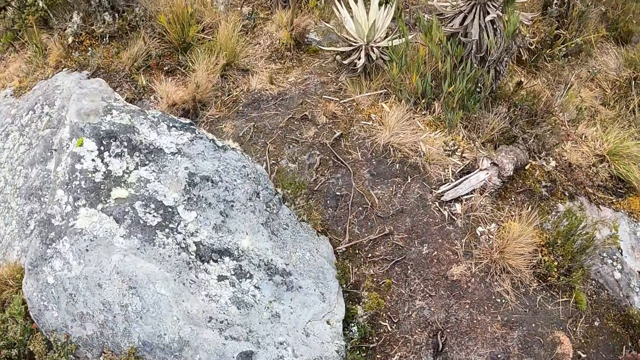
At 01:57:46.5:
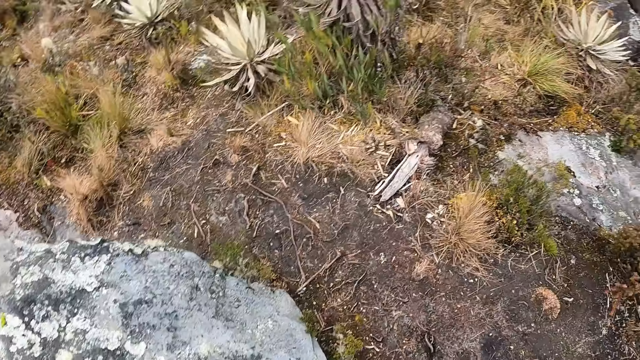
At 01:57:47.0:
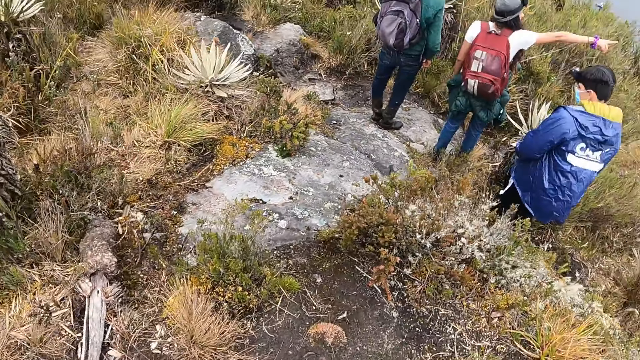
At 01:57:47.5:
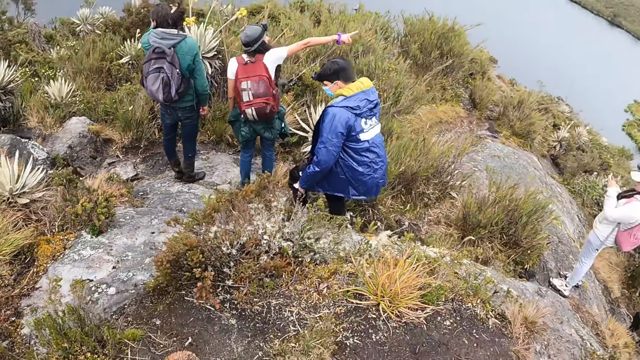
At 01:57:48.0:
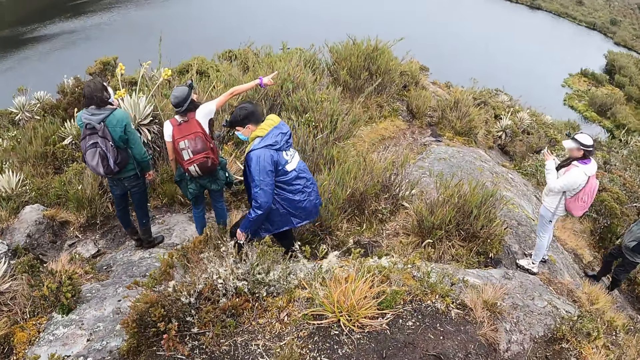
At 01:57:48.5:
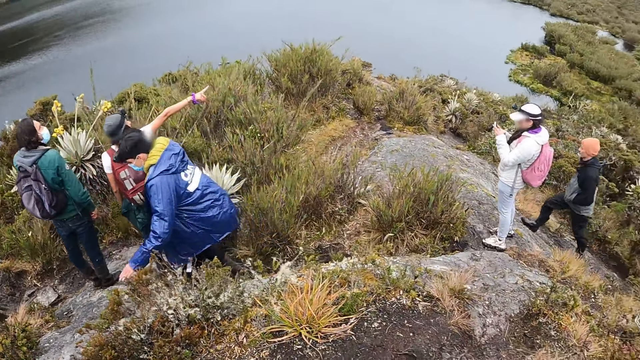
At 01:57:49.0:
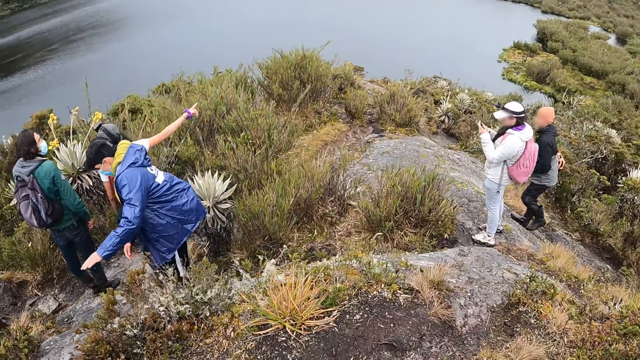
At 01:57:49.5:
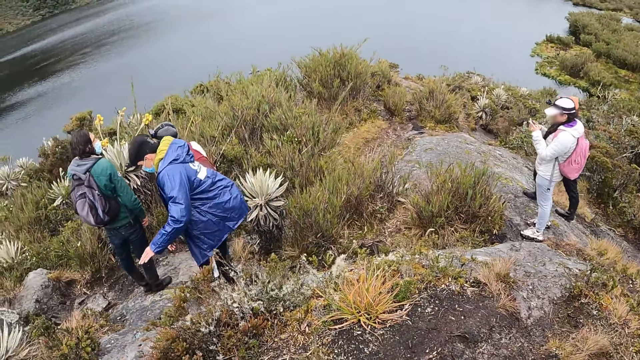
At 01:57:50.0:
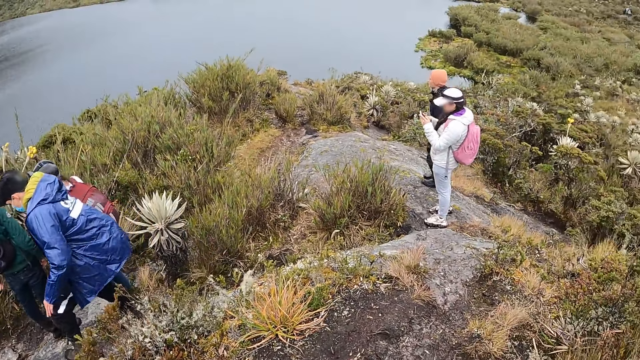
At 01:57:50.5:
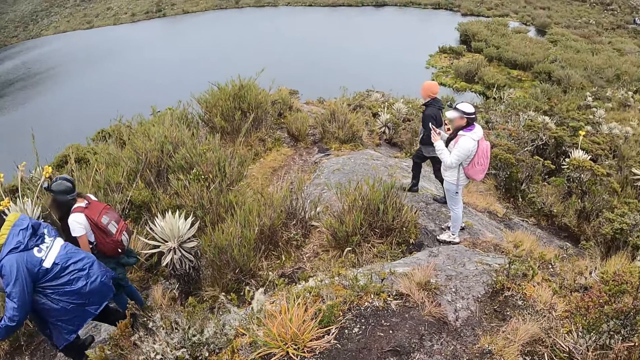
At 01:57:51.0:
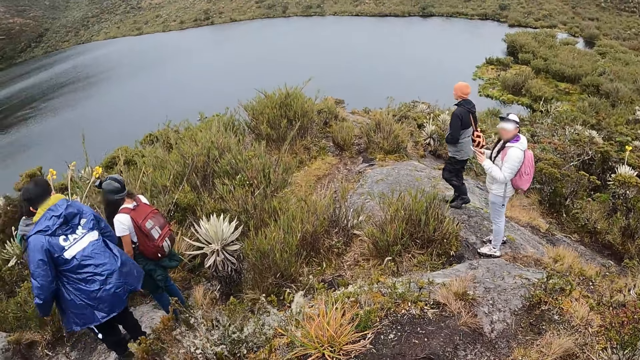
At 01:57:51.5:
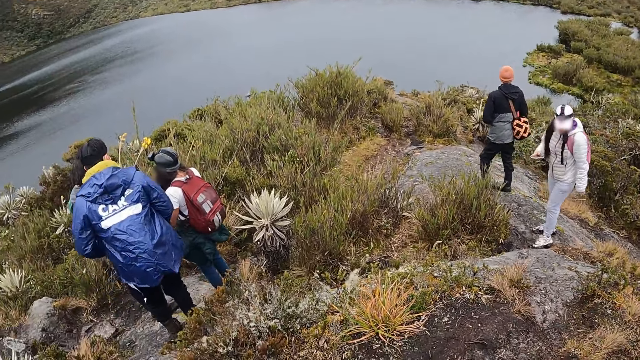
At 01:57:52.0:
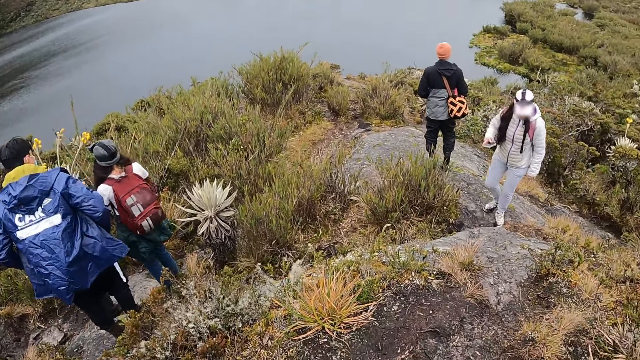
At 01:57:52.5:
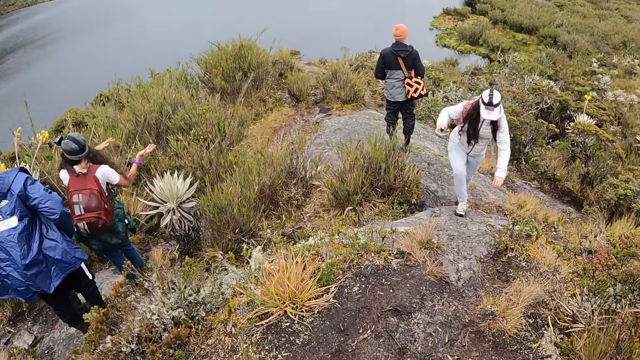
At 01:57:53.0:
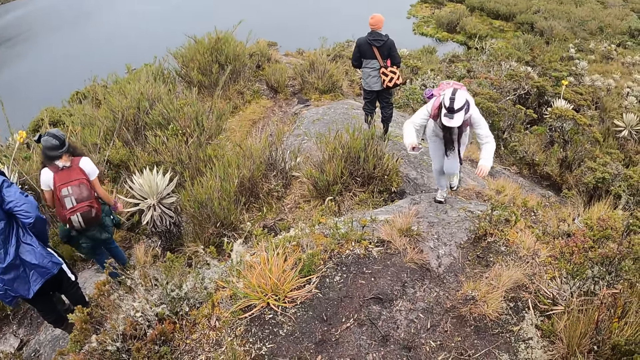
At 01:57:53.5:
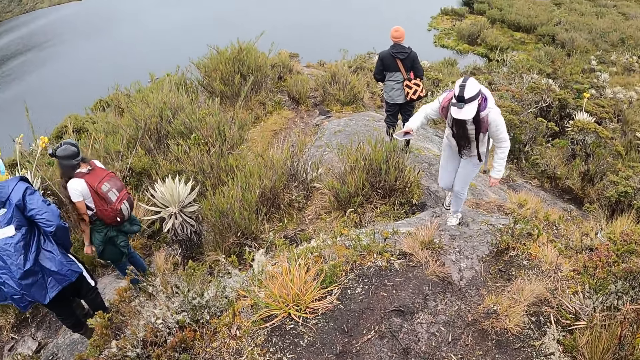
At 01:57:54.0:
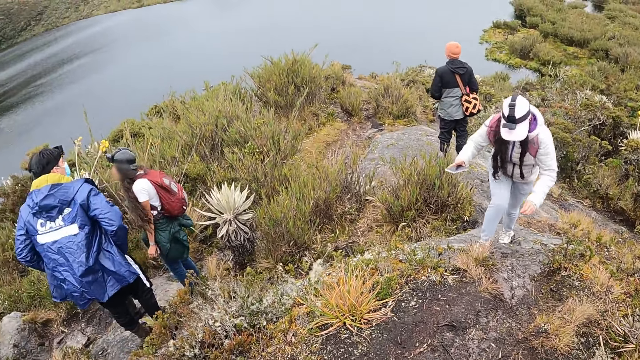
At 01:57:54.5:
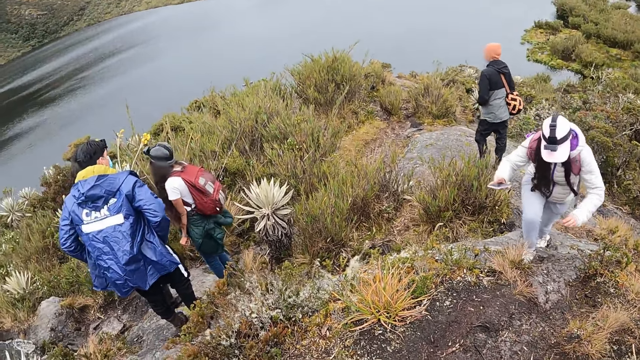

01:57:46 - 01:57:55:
The camera wearer looks around. A woman interacts with a man. Another woman operates a phone with both hands. The other woman holds the phone with her right hand and climbs up a rock.

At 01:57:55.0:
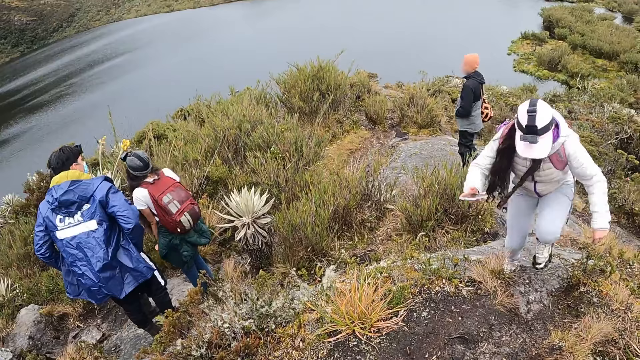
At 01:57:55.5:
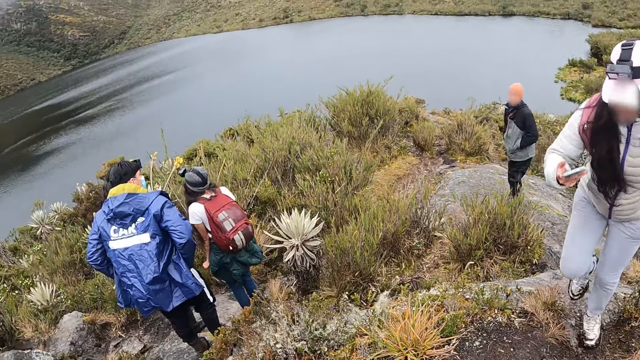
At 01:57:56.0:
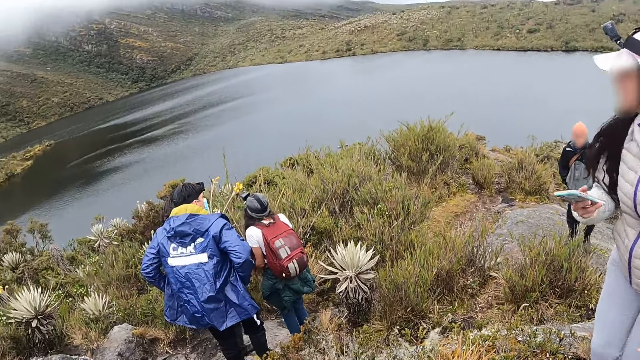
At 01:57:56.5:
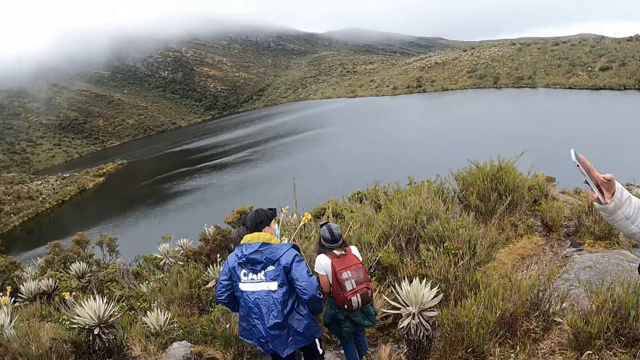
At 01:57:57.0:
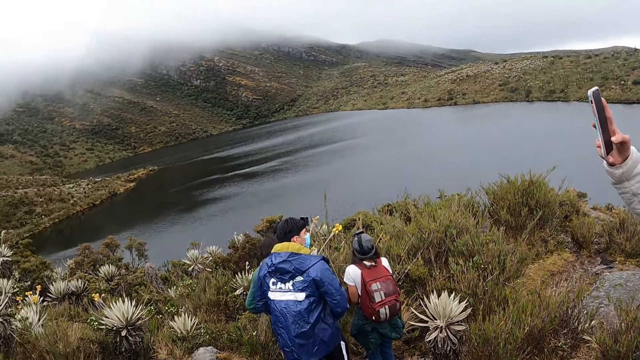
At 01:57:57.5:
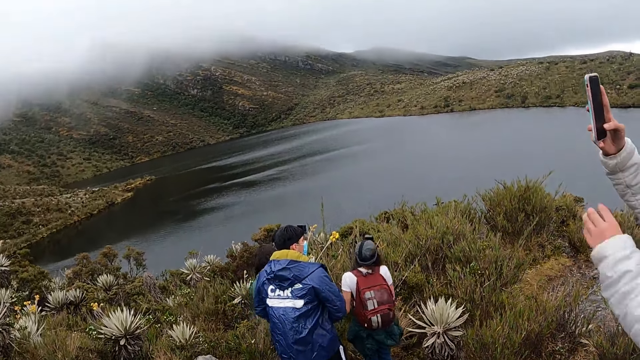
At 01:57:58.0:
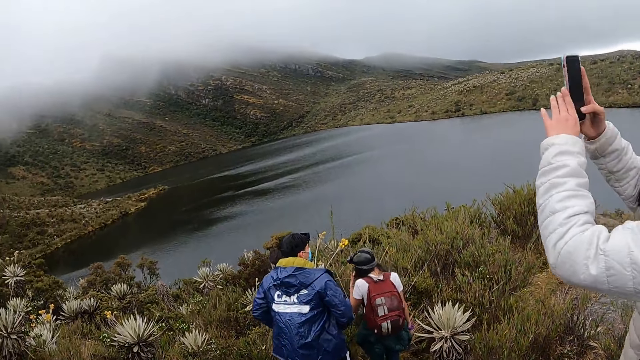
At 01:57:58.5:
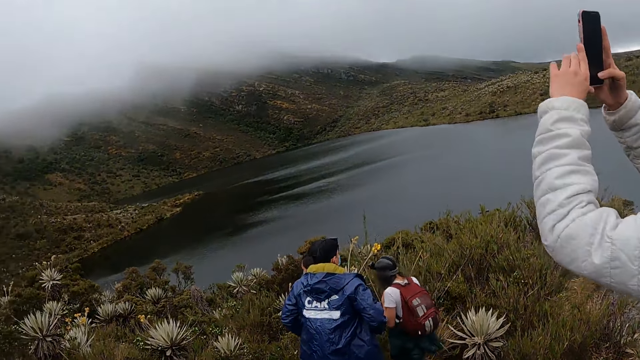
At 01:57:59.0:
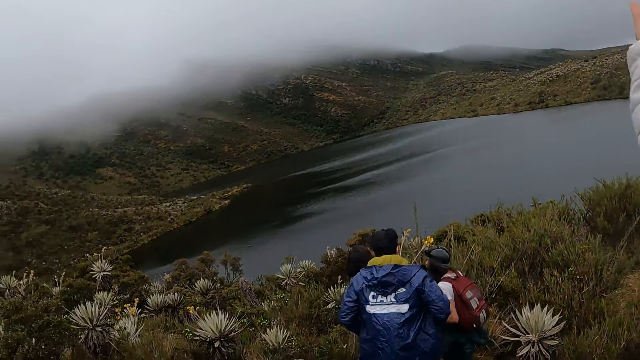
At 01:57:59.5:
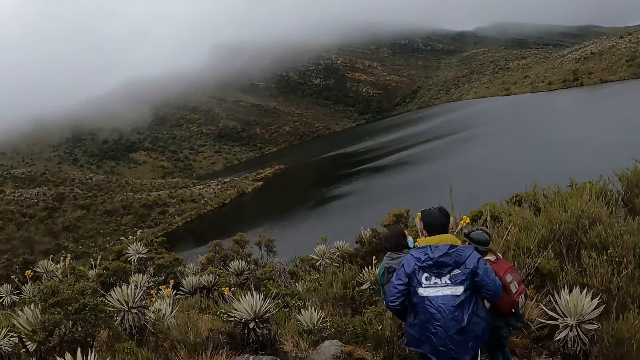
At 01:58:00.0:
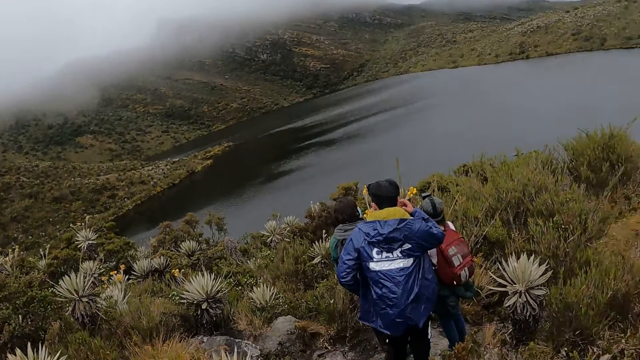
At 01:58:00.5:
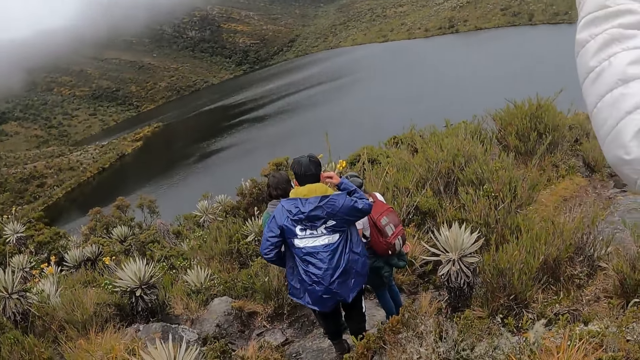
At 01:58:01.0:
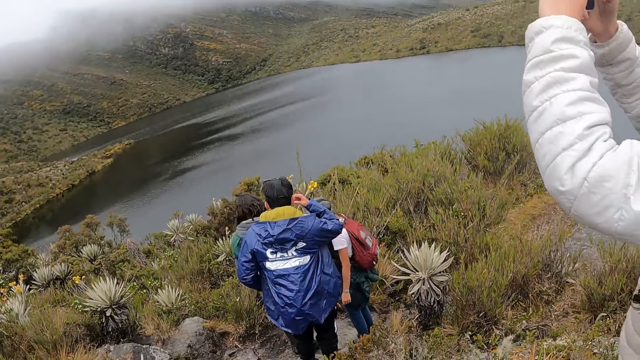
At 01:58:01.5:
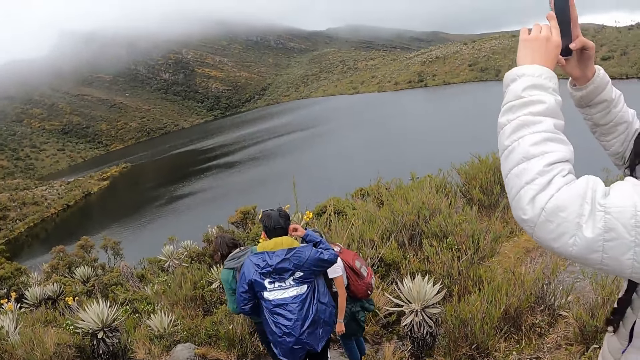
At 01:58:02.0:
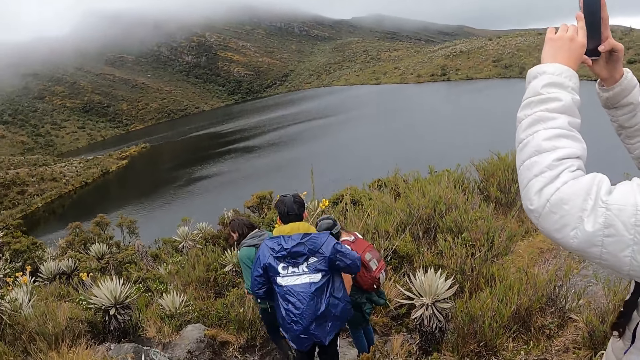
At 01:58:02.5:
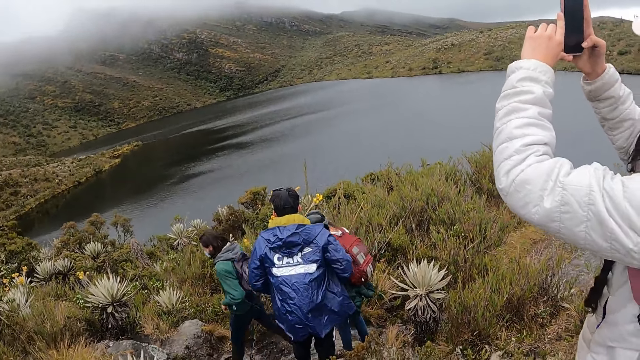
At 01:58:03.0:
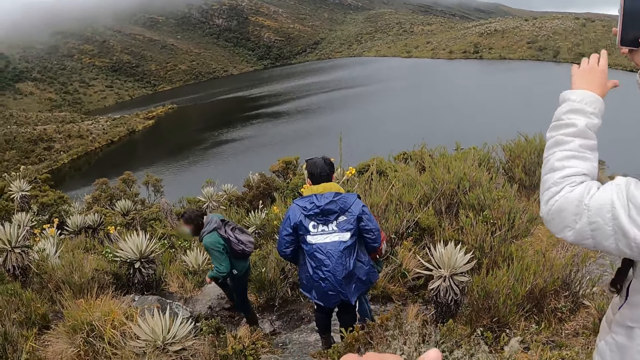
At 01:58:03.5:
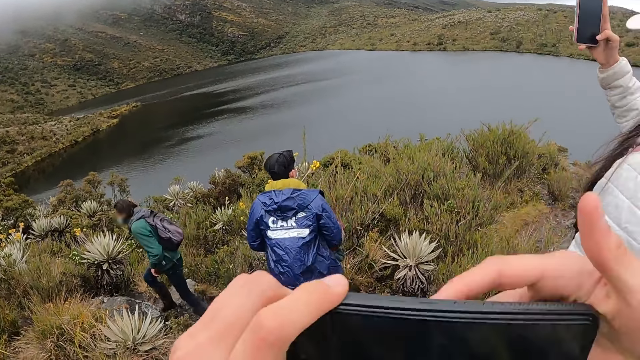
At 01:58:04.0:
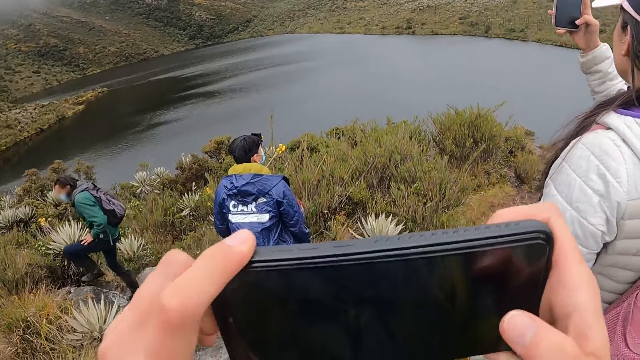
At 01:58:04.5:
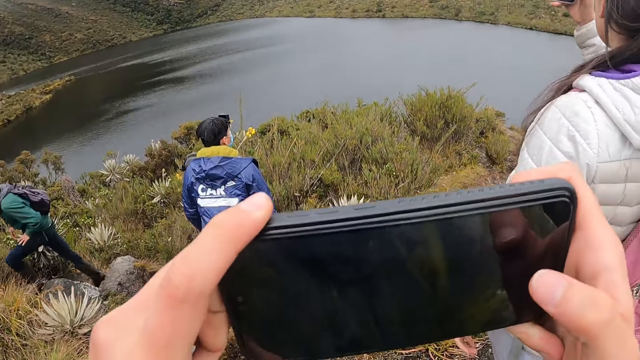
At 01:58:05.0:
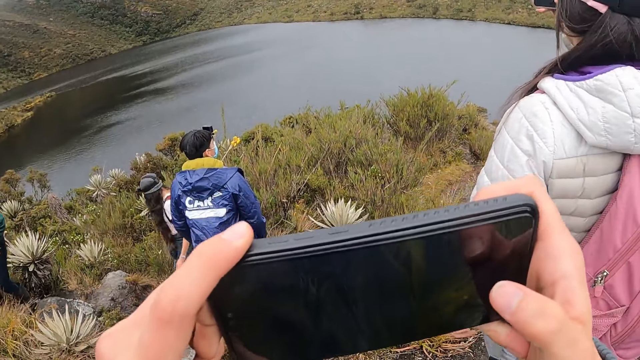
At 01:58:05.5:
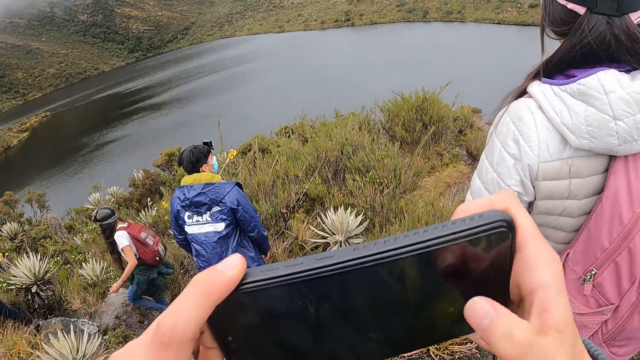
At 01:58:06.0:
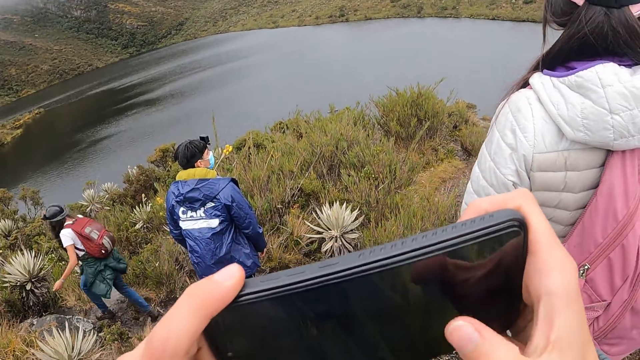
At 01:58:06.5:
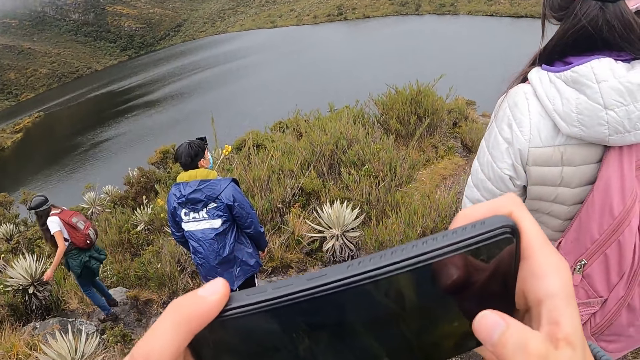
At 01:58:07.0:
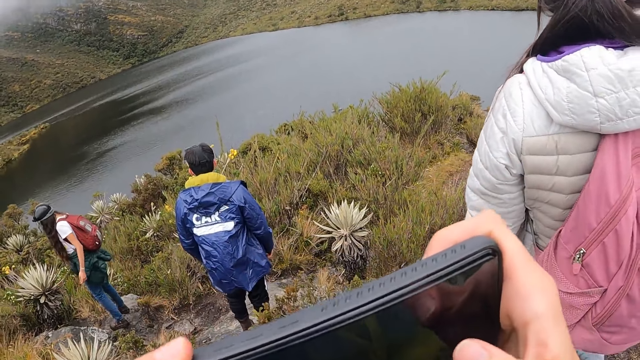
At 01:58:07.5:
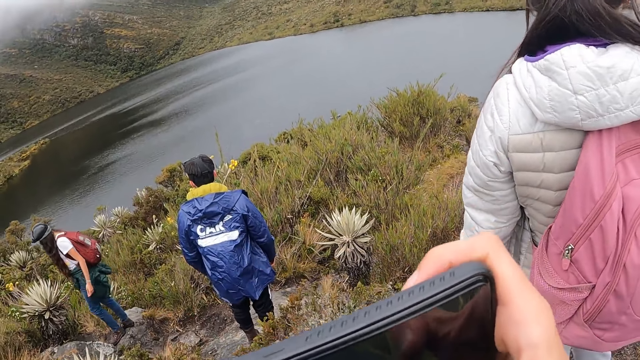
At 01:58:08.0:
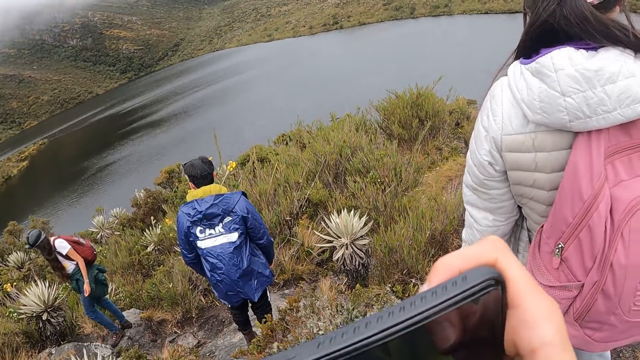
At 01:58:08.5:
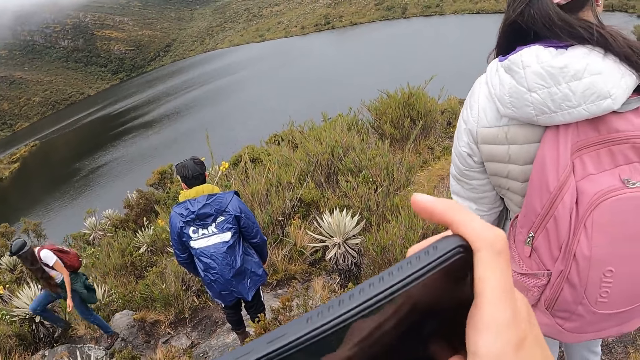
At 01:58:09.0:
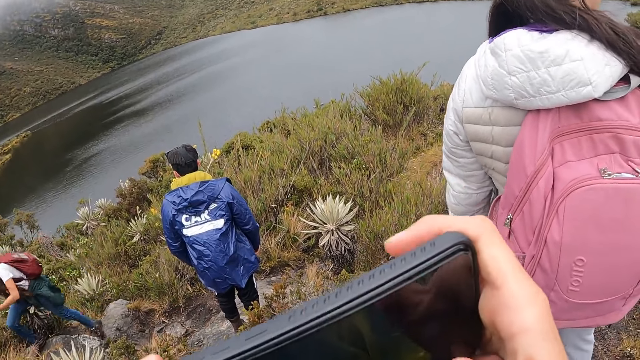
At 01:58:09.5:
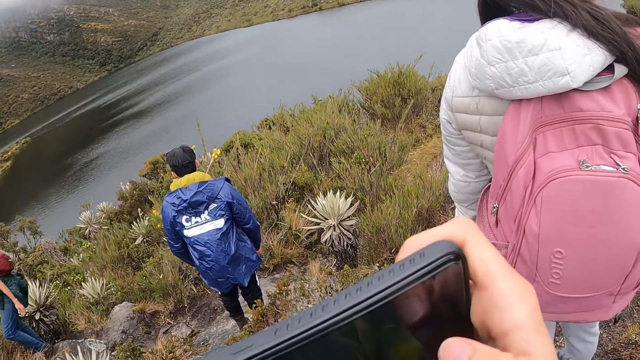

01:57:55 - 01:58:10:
A woman walks around. The woman operates the phone with both hands. The camera wearer looks around. A man touches his ear with his right hand. The camera wearer operates a phone with both hands. They hold the phone with both hands and operate the phone with the right hand.
